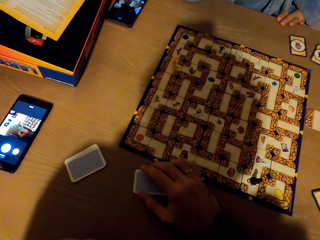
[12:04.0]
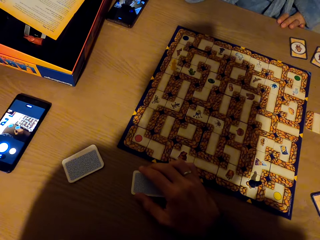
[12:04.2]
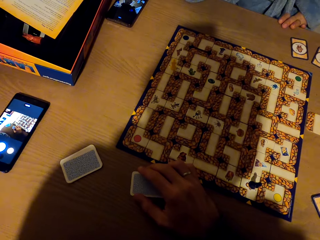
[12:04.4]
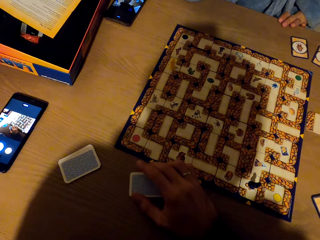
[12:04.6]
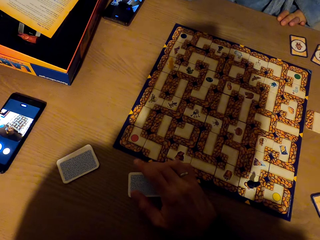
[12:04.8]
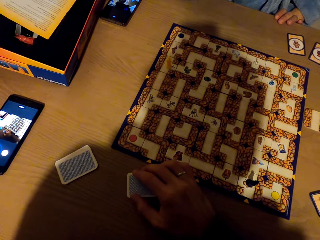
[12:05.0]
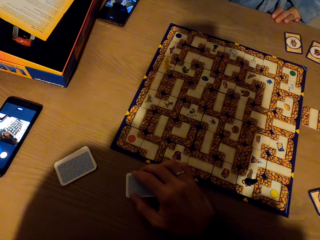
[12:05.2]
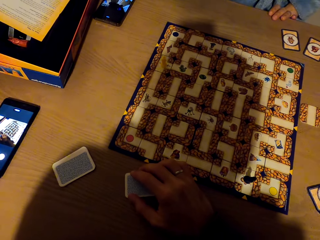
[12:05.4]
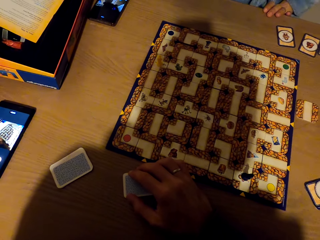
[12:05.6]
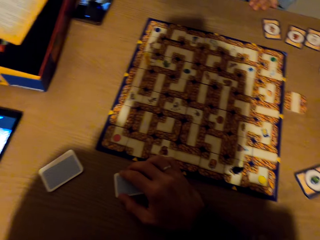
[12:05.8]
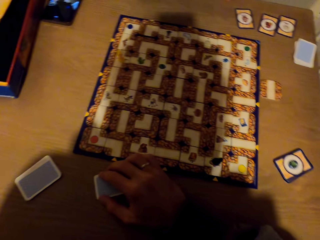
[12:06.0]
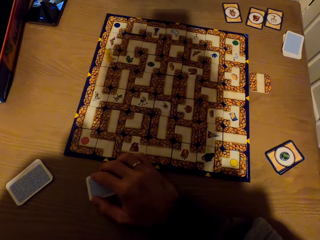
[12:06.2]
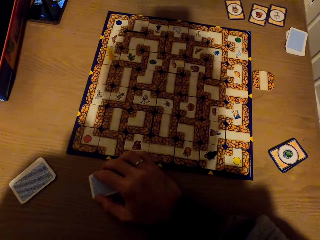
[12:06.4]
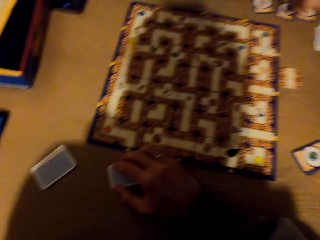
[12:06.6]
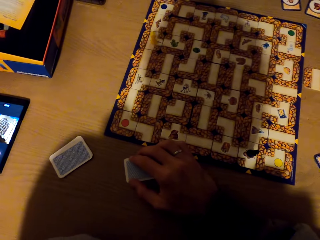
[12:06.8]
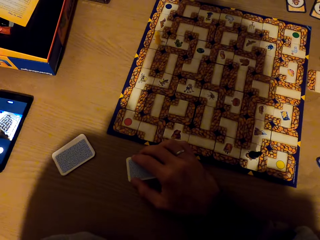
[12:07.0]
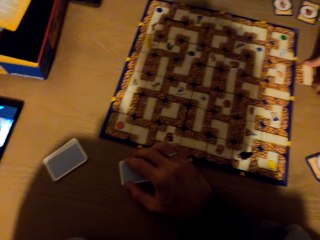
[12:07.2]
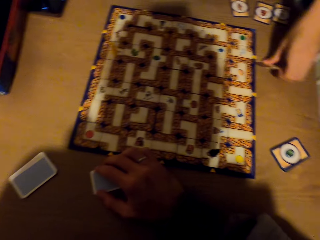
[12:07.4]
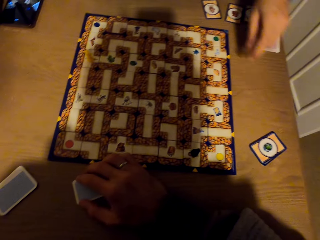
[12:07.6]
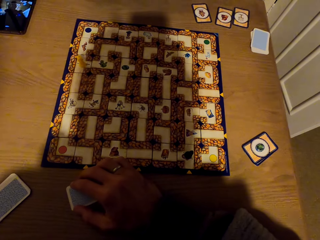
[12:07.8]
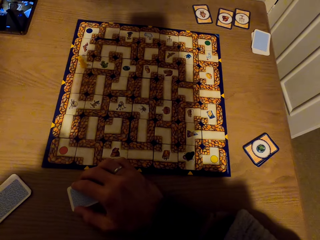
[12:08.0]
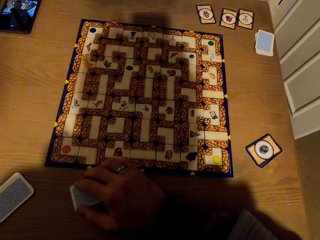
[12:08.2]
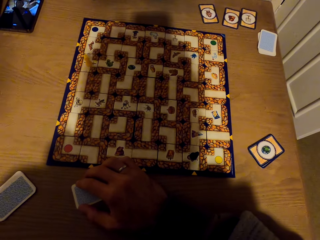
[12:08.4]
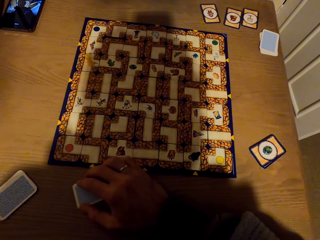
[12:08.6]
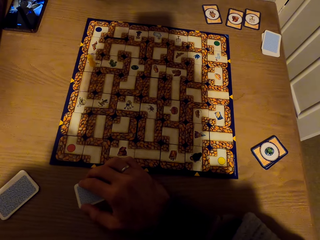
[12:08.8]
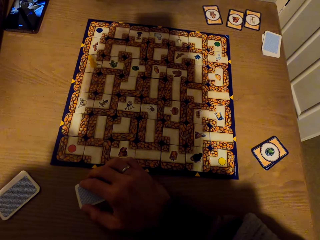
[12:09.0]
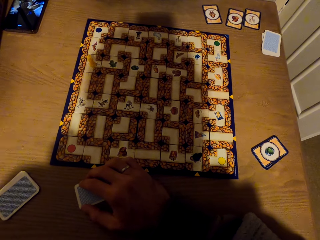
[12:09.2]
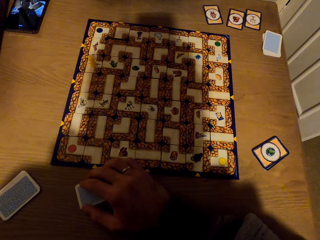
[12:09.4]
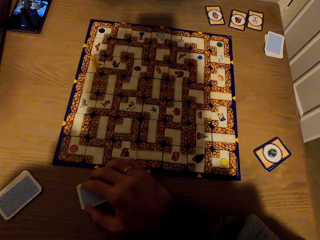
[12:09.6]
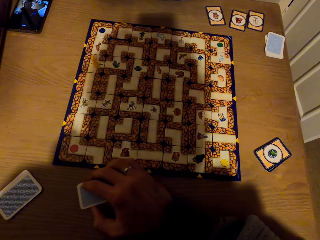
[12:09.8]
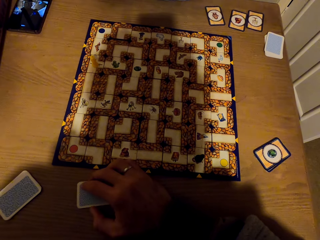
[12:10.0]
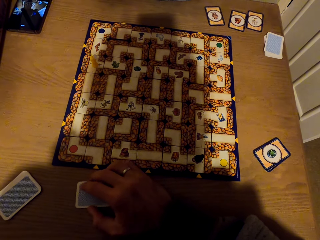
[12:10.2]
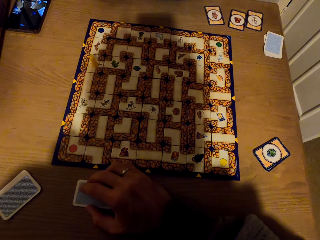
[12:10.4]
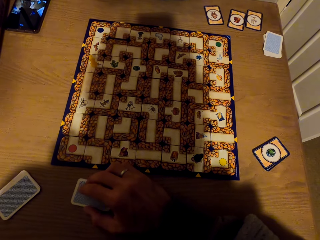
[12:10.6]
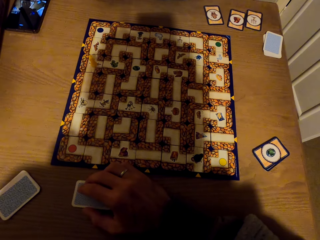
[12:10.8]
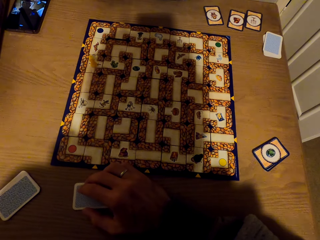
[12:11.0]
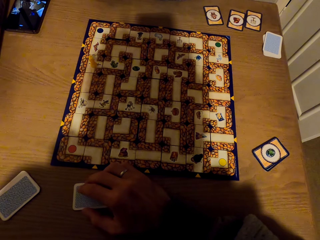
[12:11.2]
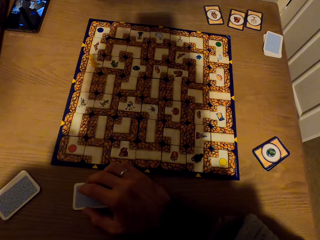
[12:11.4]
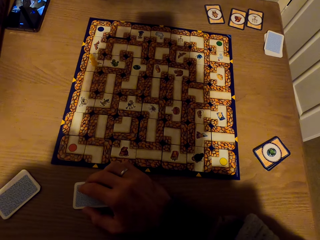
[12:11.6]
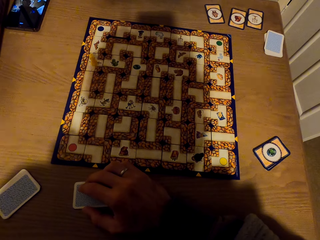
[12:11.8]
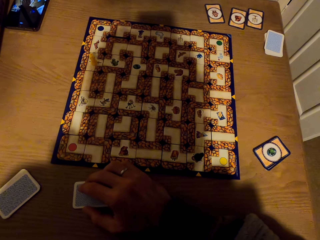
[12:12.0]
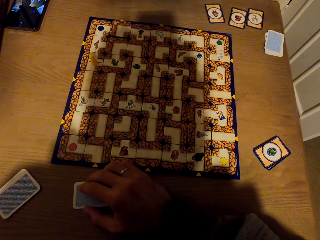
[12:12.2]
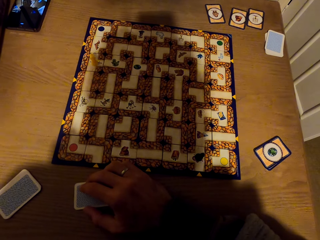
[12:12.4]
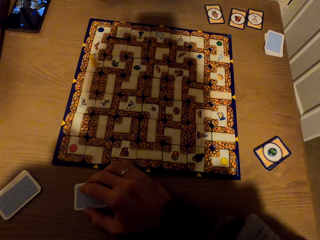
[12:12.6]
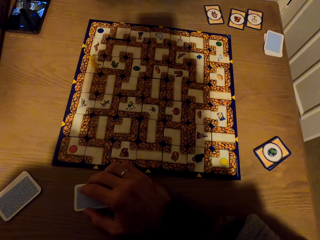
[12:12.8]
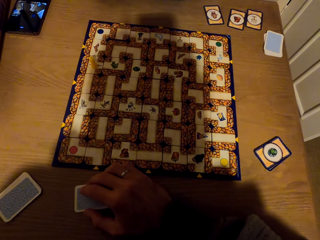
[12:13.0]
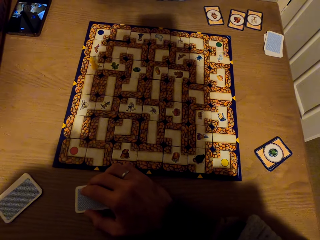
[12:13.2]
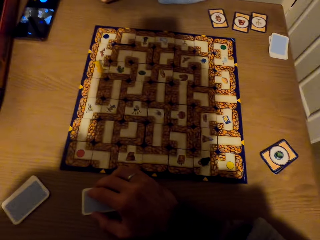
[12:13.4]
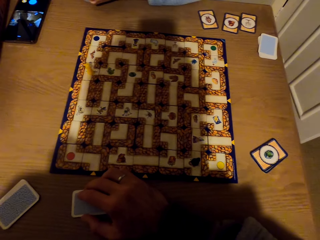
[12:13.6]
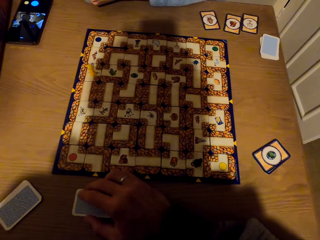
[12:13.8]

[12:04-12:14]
The camera wearer grabs the cards with the right hand. A woman picks a piece of the board game.

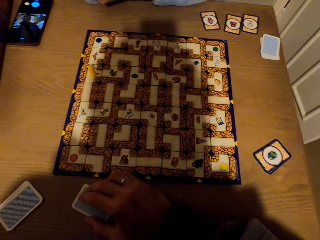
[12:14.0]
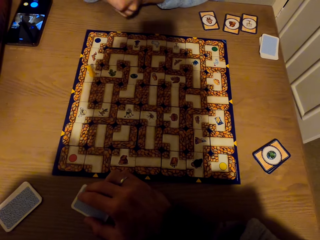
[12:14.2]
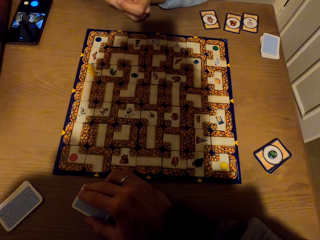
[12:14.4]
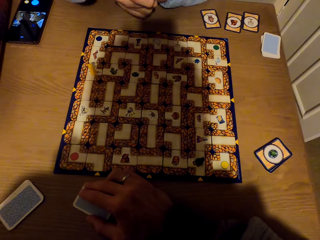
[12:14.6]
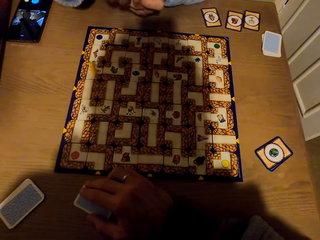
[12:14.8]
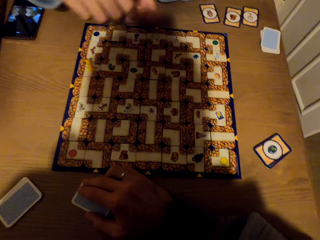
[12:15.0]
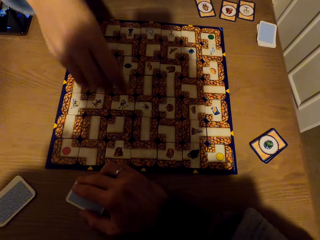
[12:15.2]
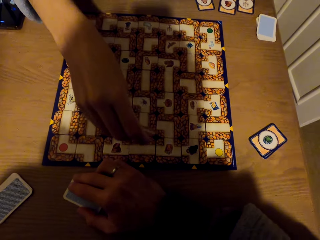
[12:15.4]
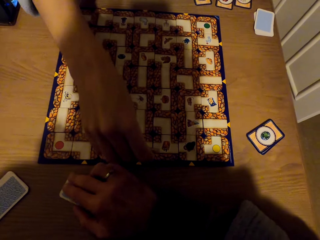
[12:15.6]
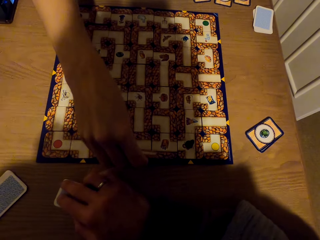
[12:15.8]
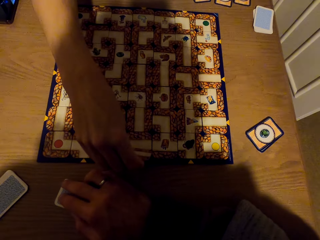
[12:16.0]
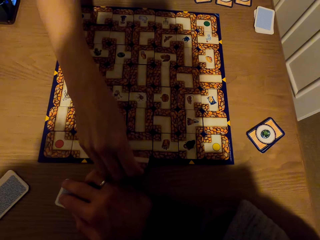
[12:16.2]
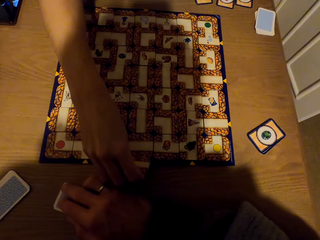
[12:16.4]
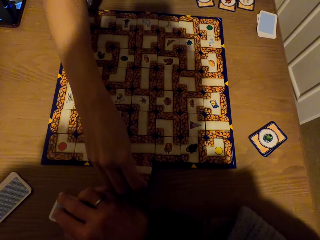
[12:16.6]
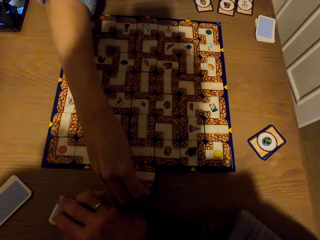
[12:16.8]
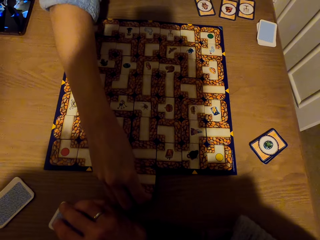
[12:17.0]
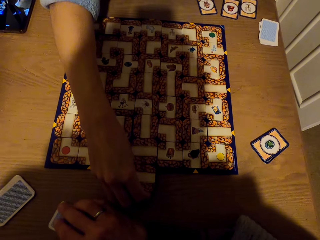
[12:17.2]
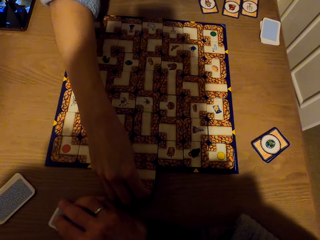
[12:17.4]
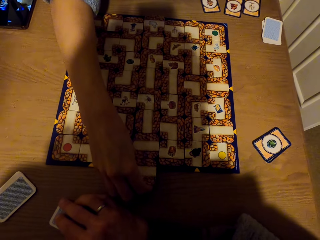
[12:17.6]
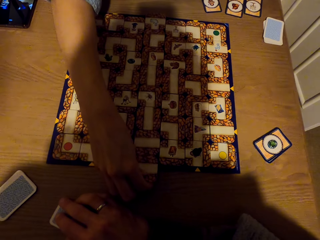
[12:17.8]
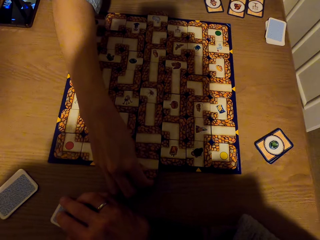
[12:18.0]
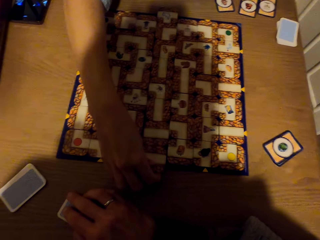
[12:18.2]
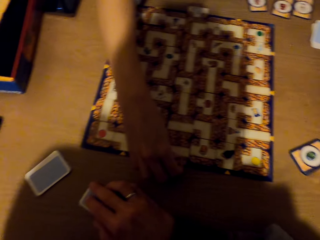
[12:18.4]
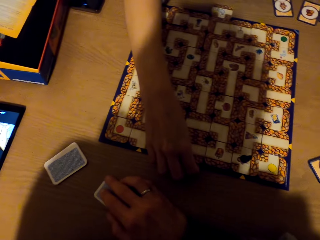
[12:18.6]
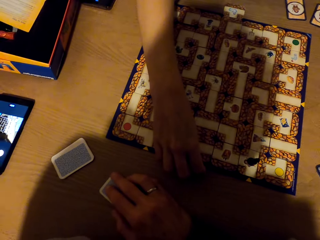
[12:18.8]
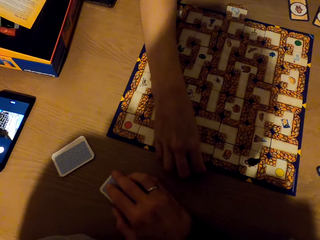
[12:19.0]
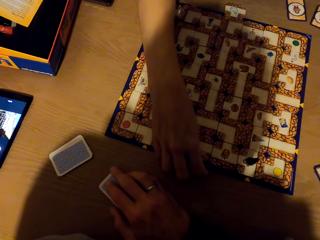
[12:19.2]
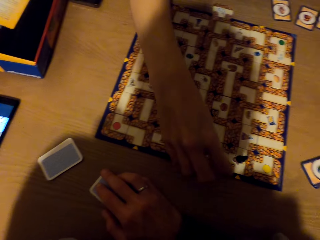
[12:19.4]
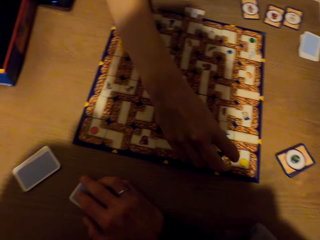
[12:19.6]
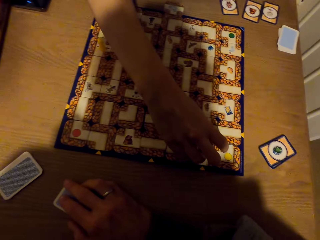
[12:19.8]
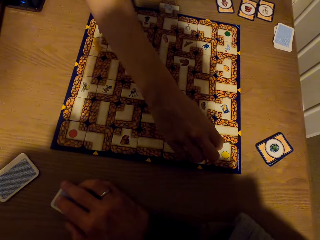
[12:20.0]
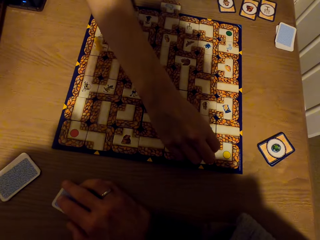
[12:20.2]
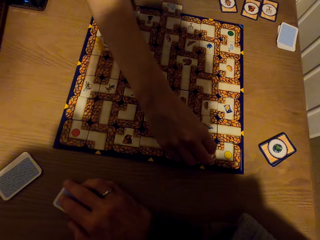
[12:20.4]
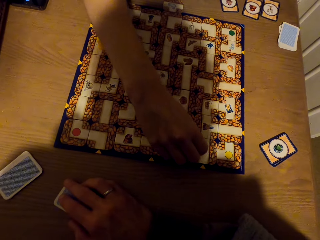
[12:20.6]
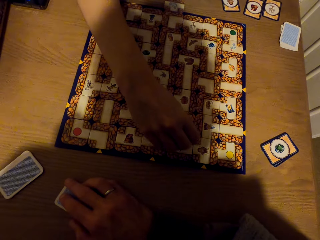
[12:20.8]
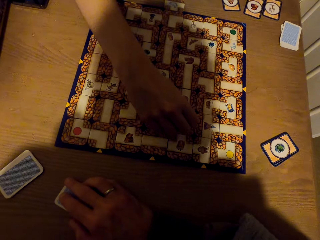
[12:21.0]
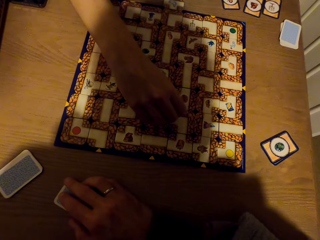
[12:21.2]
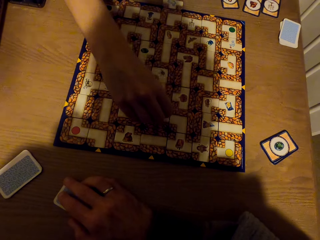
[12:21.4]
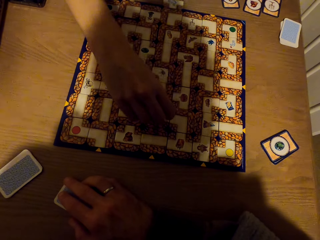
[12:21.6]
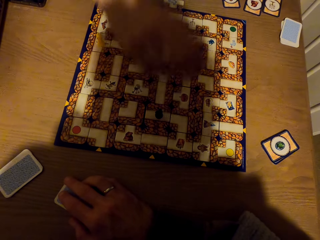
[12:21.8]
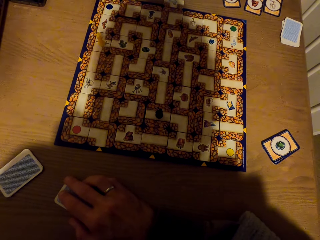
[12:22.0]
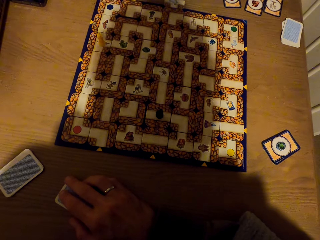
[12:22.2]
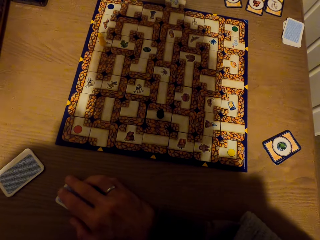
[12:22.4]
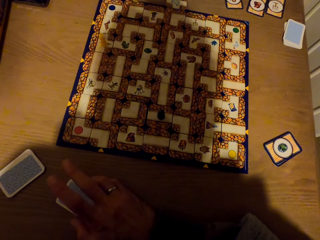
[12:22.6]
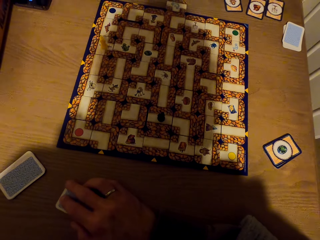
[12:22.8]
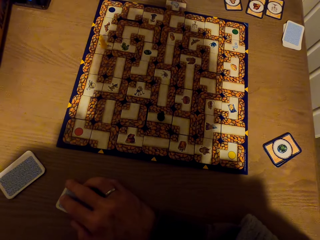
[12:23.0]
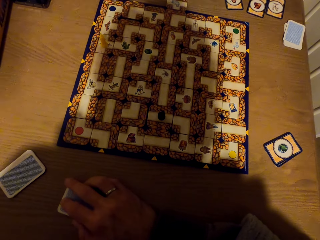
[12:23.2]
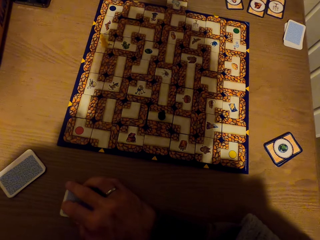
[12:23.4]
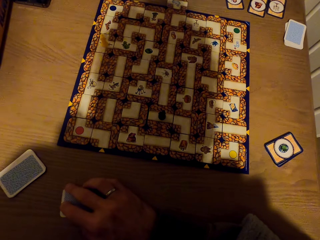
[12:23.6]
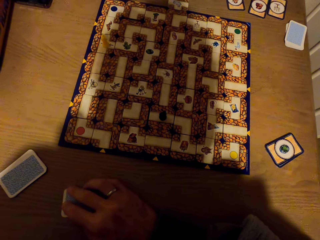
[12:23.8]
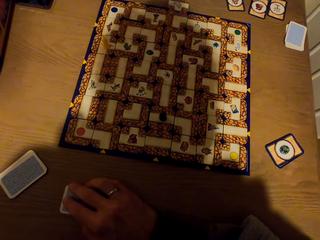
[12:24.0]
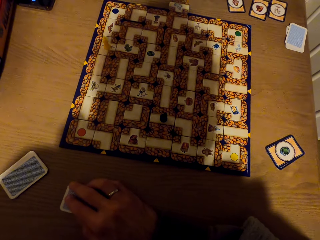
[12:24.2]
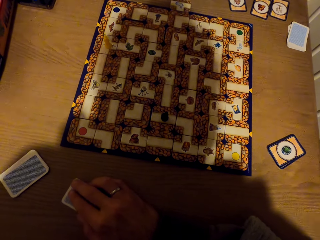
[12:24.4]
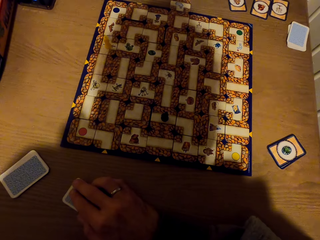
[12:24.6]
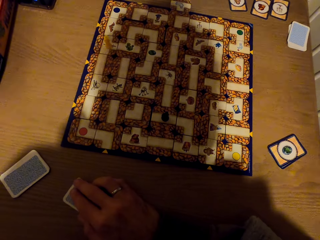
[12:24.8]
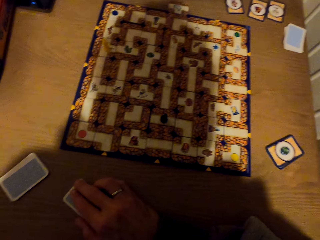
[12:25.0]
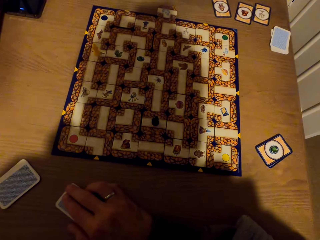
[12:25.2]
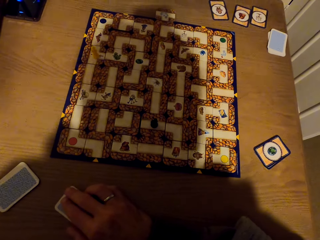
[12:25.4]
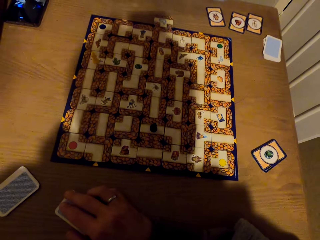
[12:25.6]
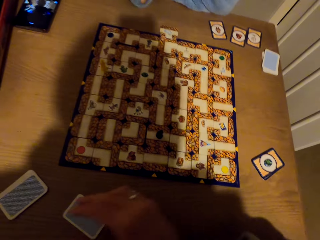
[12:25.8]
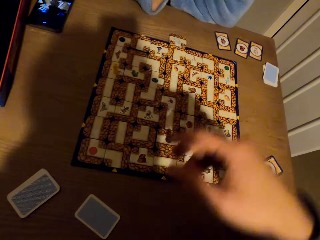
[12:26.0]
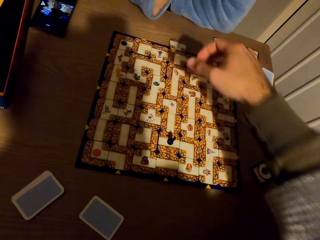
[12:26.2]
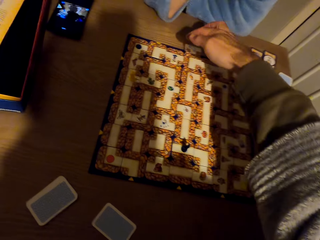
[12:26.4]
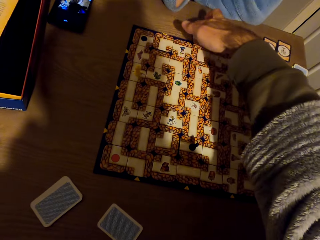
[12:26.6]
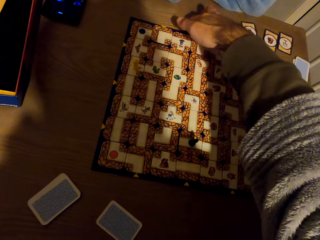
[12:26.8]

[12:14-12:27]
A lady fixes the card on the labyrinth board with the right hand. The lady picks a pawn from the labyrinth board with the right hand, moves something and drops the pawn on the labyrinth with the right hand.
